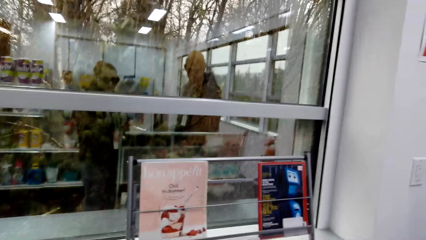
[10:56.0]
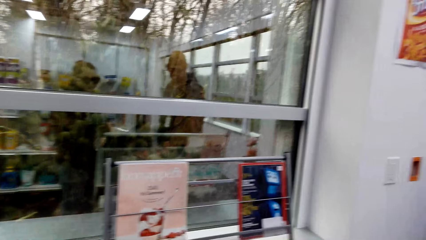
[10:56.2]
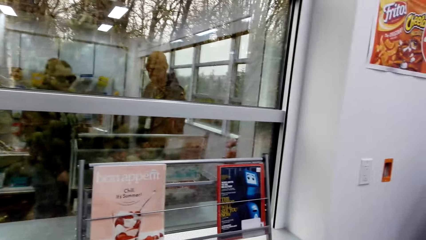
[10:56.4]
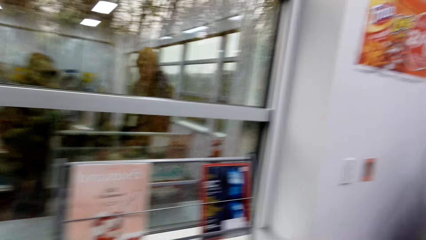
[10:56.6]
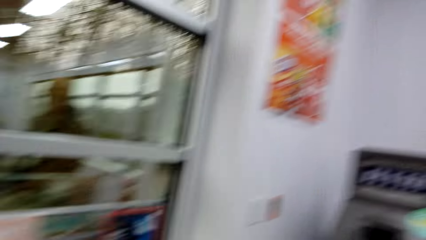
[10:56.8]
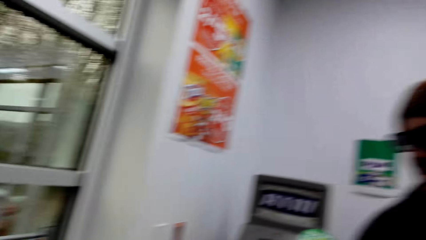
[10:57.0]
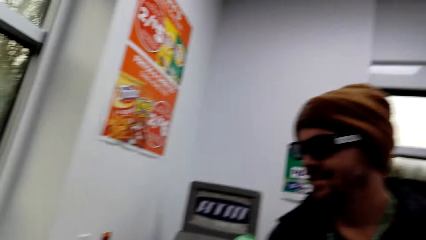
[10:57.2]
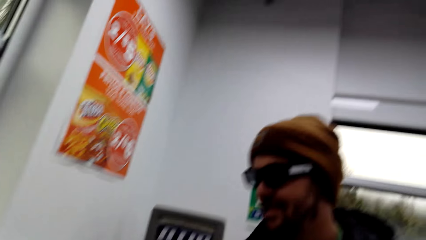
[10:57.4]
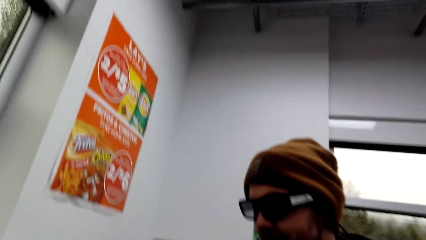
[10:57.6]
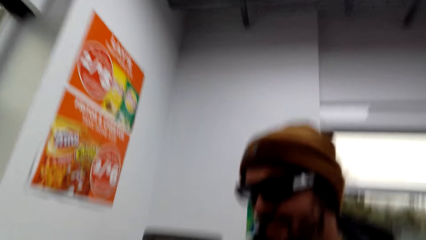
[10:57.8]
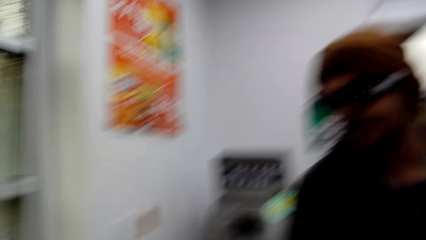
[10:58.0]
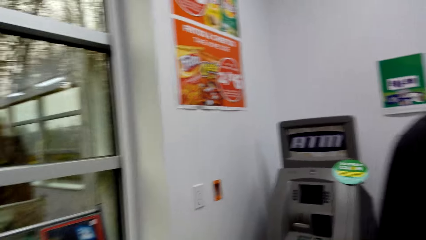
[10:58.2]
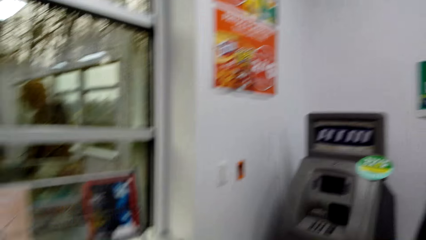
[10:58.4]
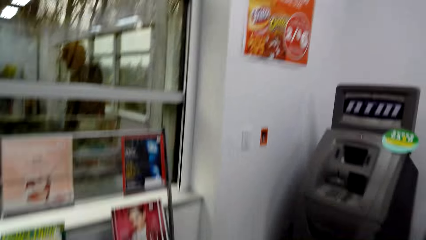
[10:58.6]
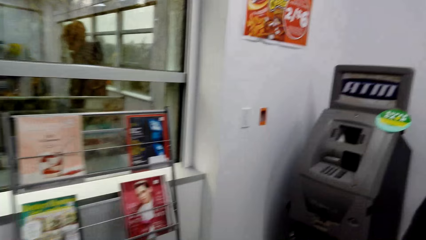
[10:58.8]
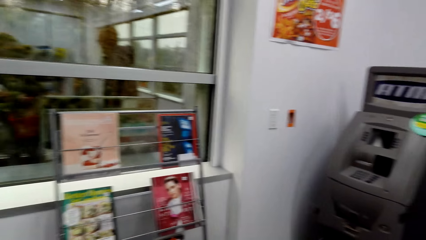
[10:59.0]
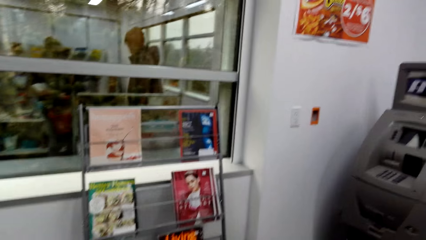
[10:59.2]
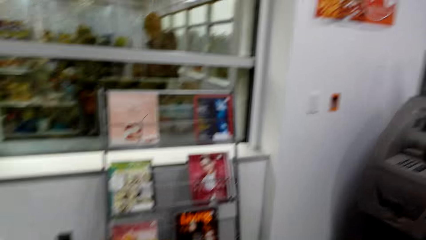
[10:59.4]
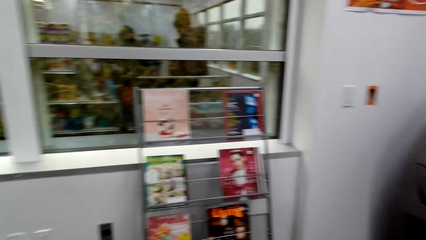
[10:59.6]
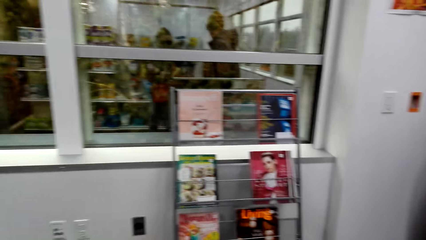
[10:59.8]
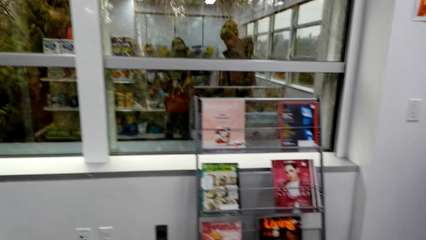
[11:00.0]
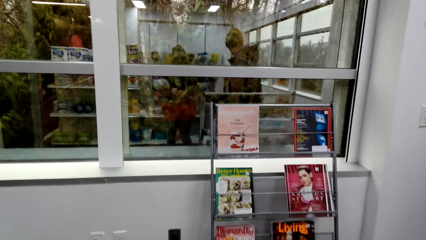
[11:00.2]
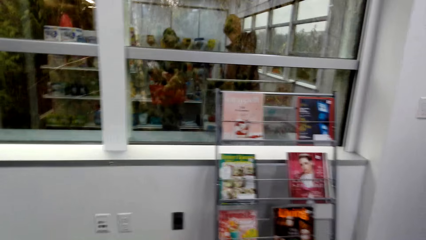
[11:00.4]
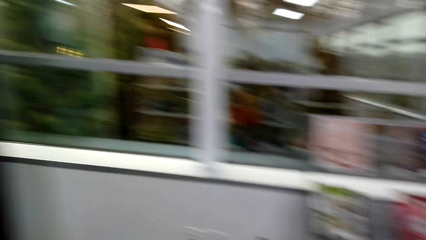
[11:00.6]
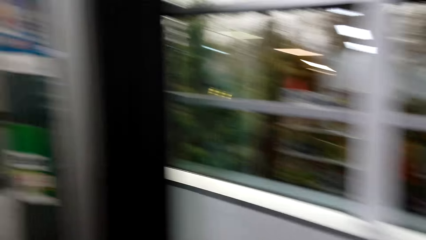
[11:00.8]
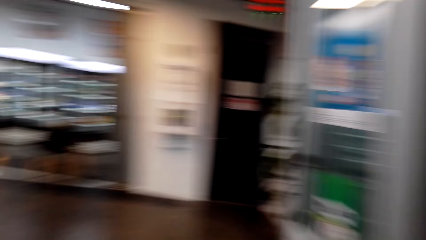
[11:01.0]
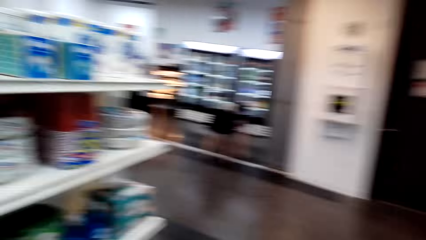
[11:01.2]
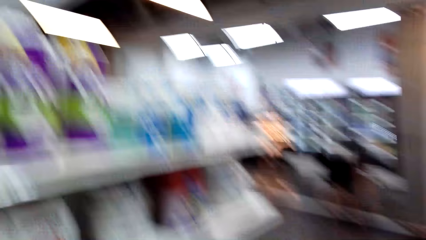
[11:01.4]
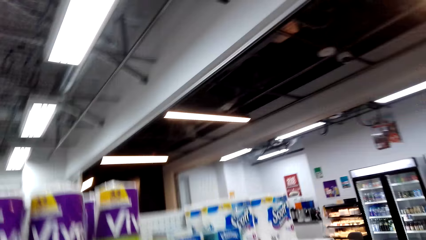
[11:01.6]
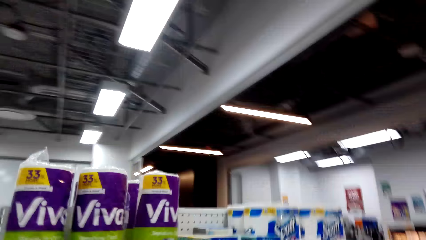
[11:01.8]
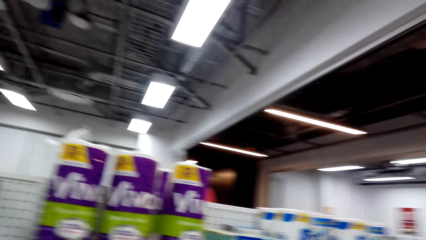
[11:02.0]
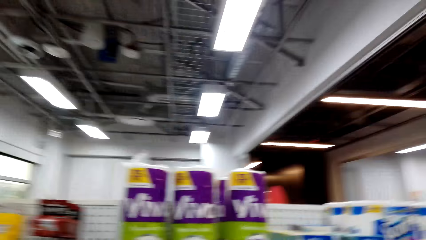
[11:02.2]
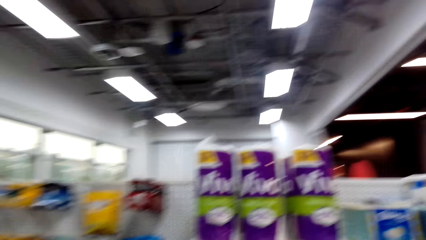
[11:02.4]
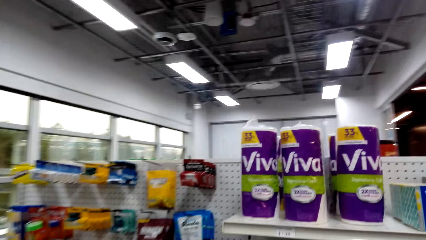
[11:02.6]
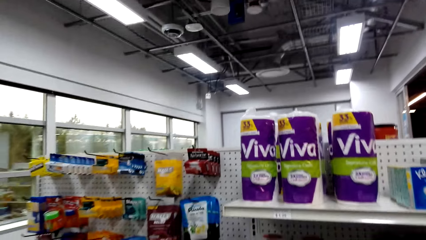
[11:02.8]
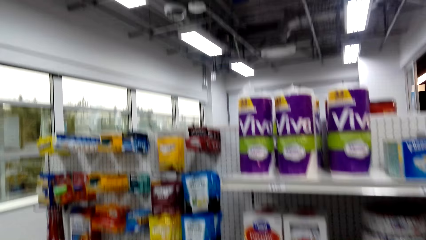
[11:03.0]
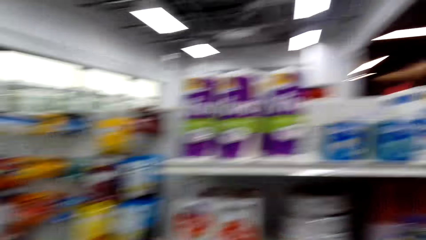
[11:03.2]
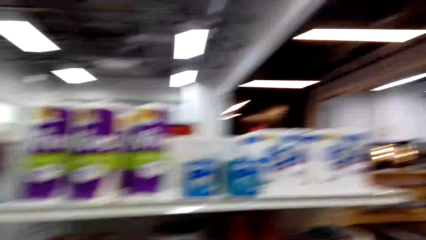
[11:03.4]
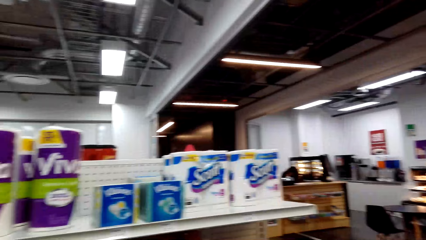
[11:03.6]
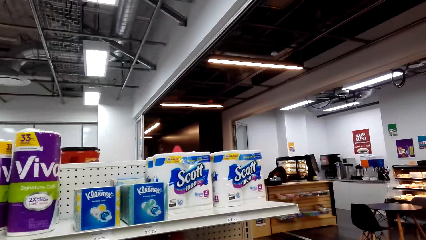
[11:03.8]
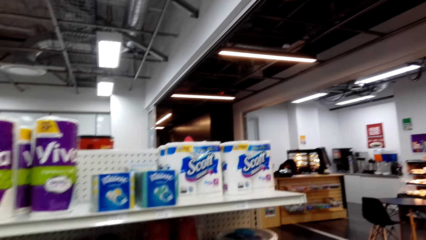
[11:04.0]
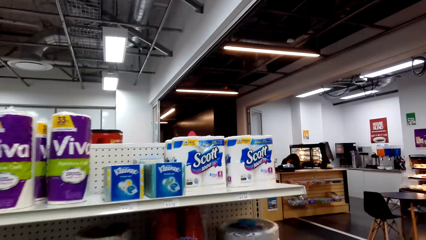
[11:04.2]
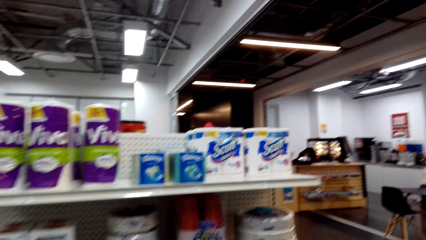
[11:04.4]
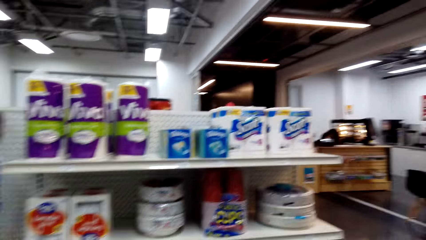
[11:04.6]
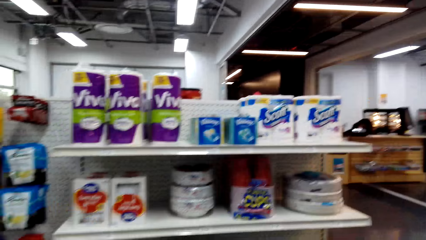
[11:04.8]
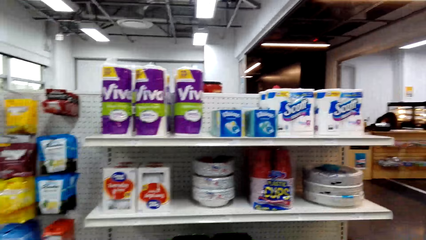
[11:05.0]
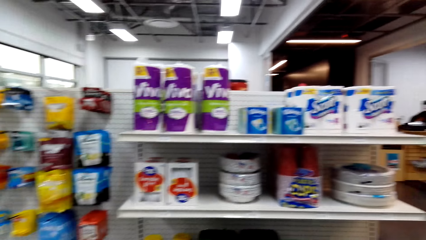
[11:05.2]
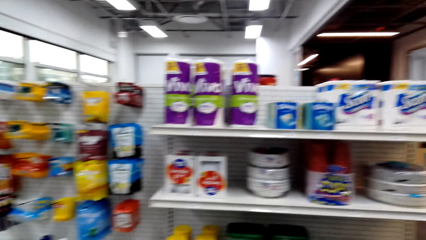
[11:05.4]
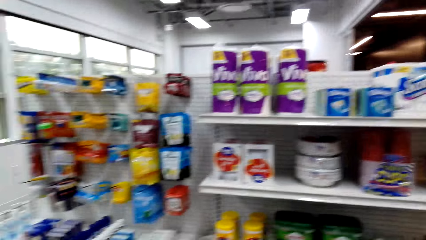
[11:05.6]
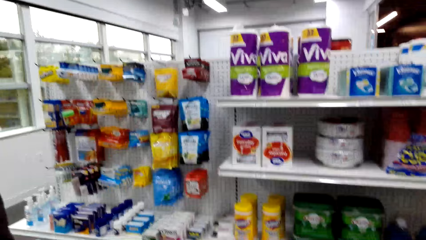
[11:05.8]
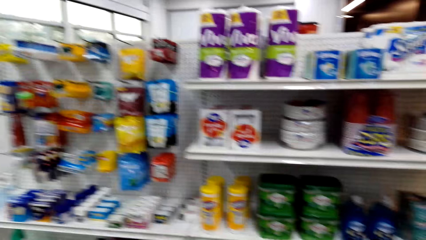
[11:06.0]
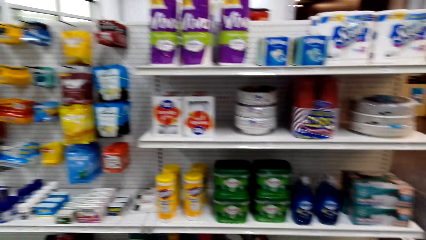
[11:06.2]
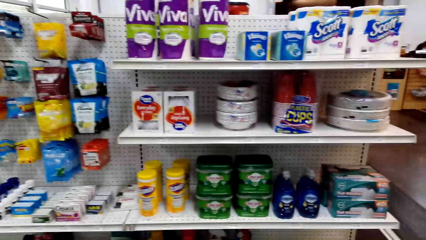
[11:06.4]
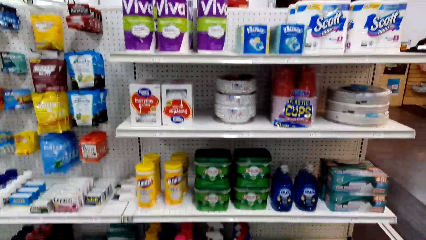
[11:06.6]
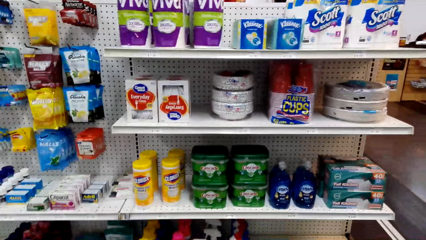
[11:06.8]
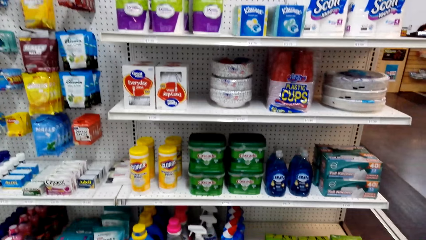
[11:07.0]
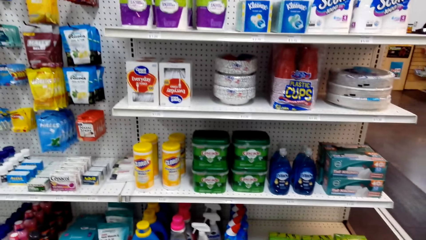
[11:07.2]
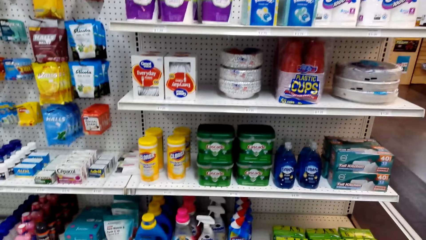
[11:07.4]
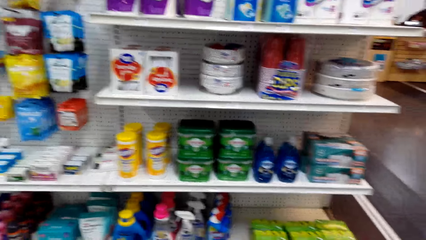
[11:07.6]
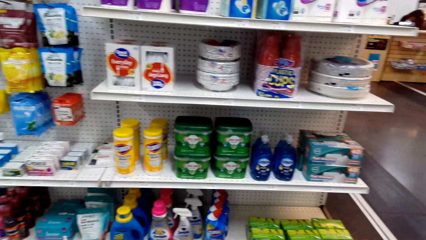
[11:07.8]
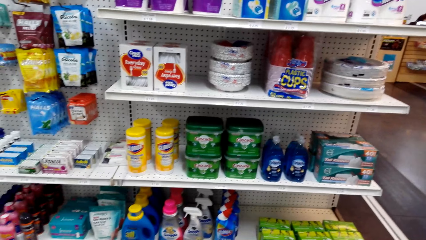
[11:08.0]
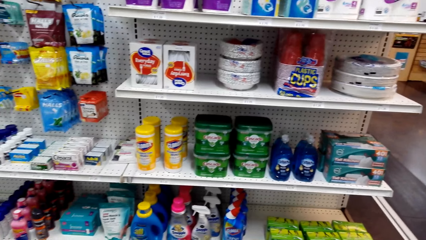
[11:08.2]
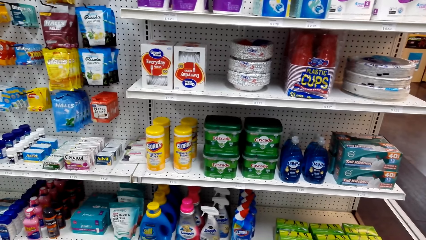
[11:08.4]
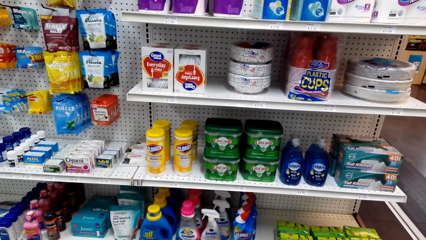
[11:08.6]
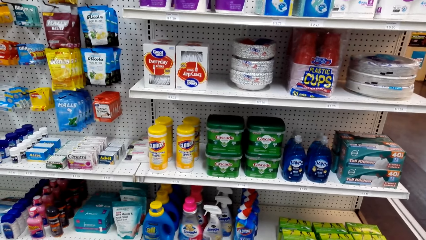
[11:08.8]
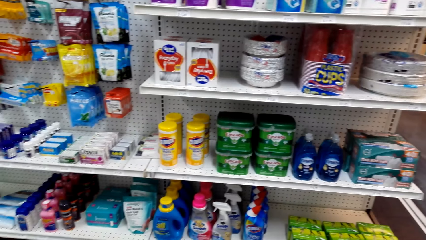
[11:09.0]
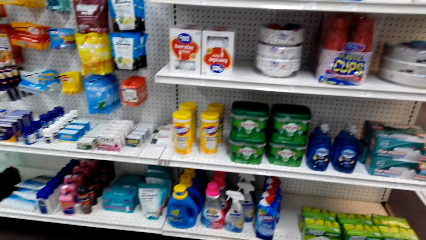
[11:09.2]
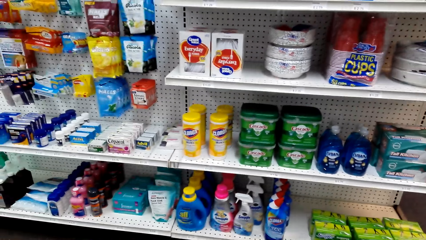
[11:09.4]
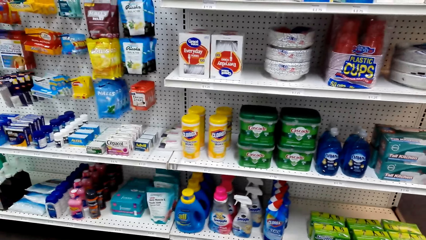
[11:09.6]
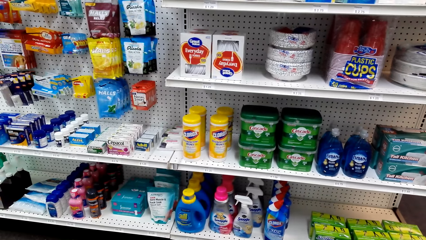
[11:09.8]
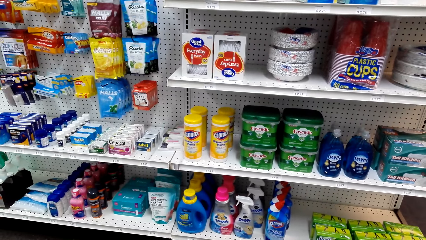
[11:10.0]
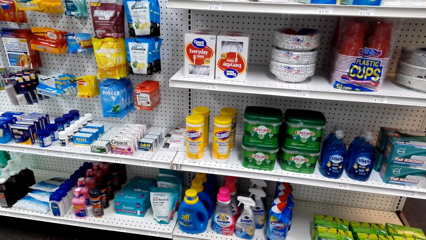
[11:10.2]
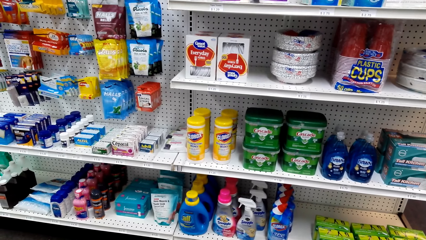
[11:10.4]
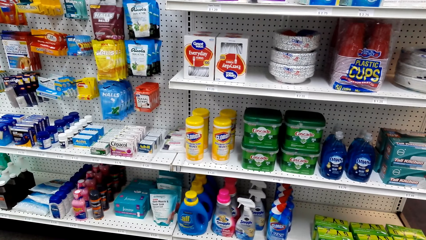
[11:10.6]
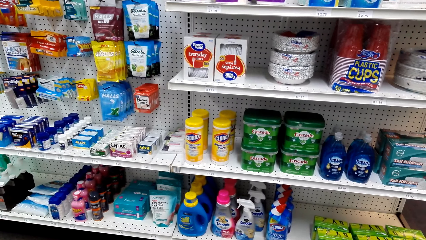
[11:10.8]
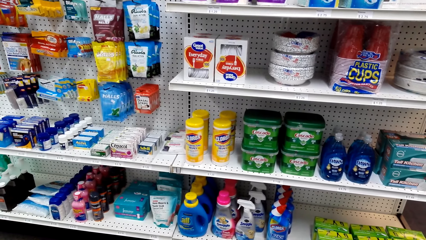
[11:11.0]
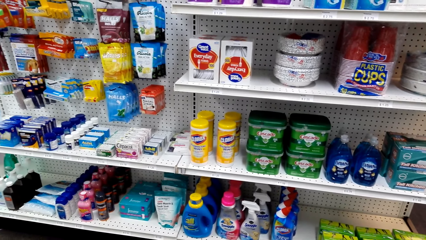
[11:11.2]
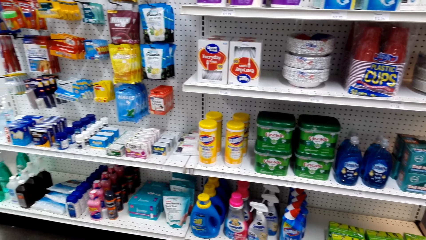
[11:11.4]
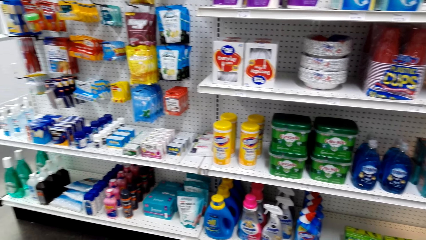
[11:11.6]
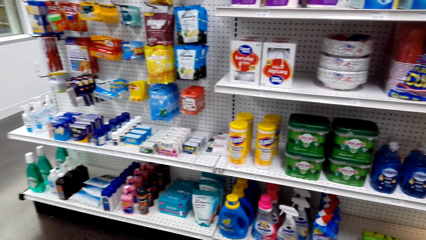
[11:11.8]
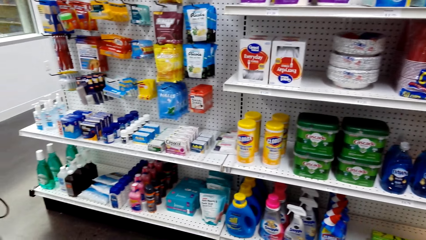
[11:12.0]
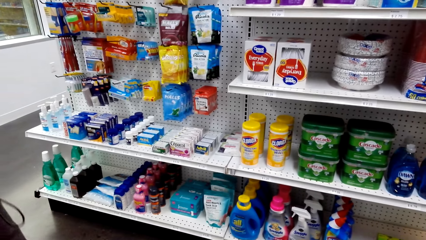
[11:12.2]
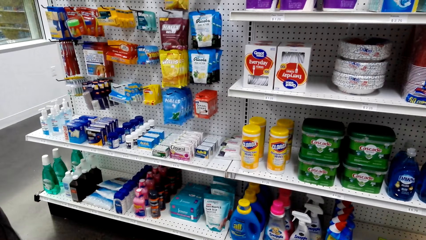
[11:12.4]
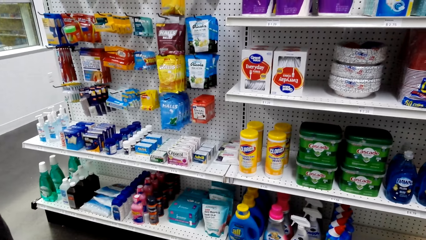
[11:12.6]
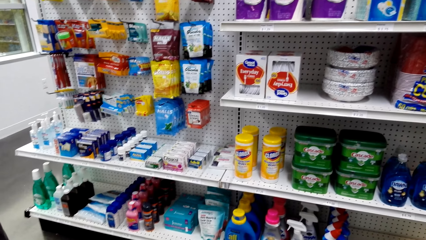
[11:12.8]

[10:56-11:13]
A man talks. The camera wearer looks around. They walk around the store. They look at the store shelf.
